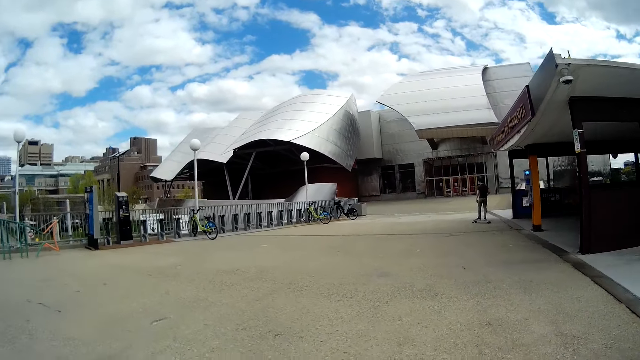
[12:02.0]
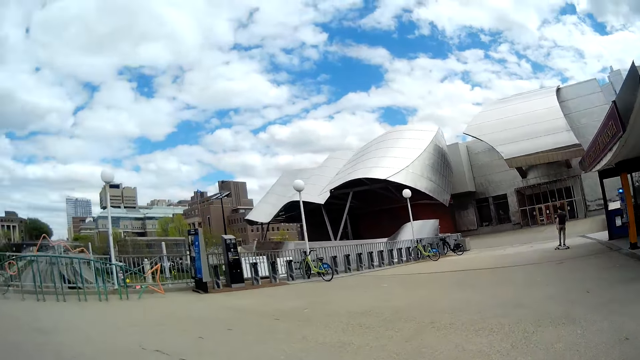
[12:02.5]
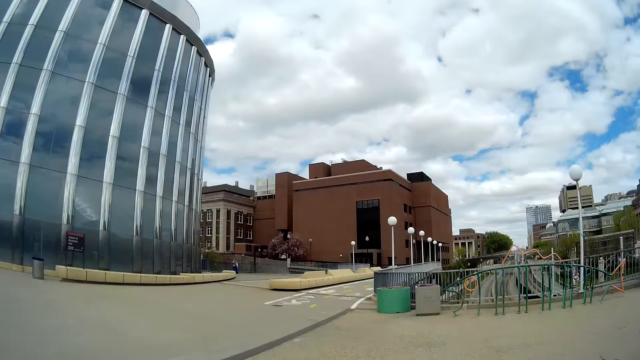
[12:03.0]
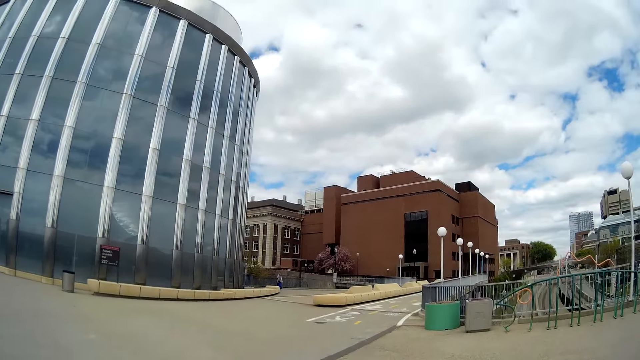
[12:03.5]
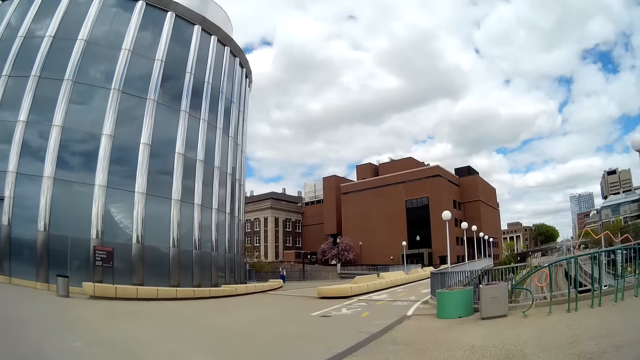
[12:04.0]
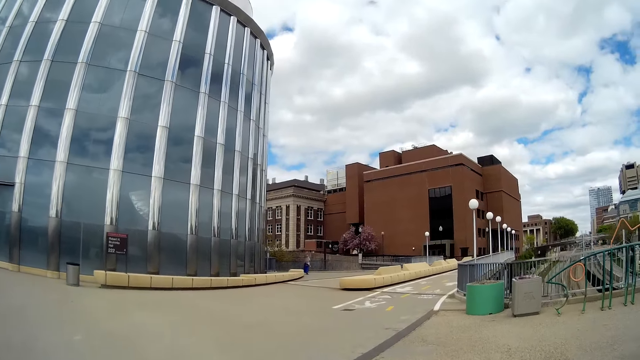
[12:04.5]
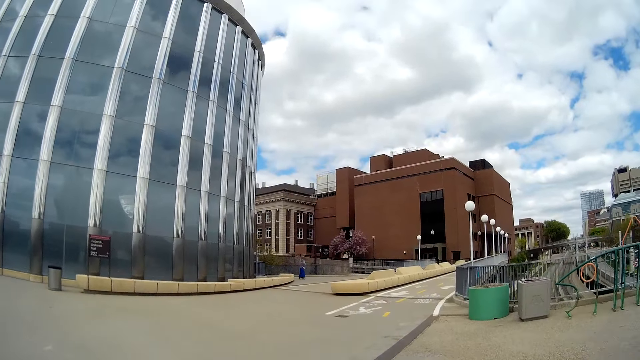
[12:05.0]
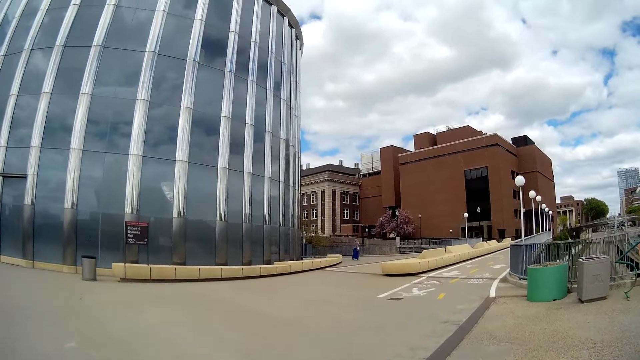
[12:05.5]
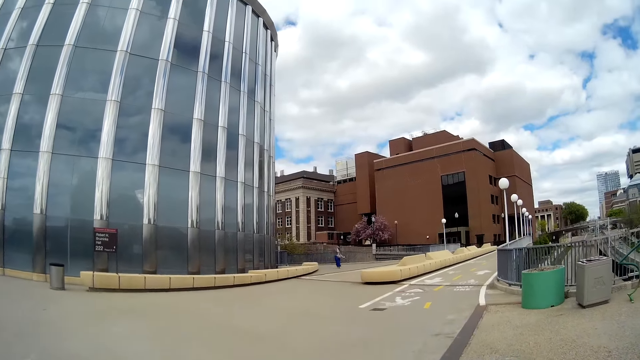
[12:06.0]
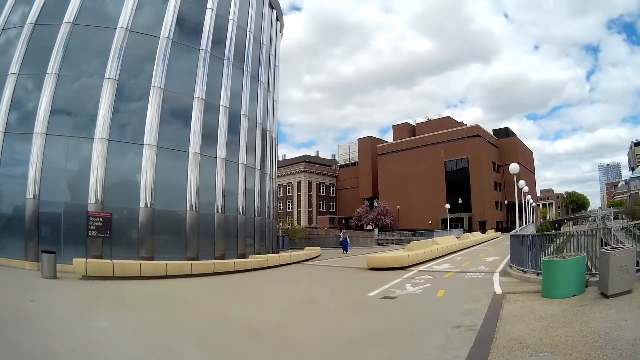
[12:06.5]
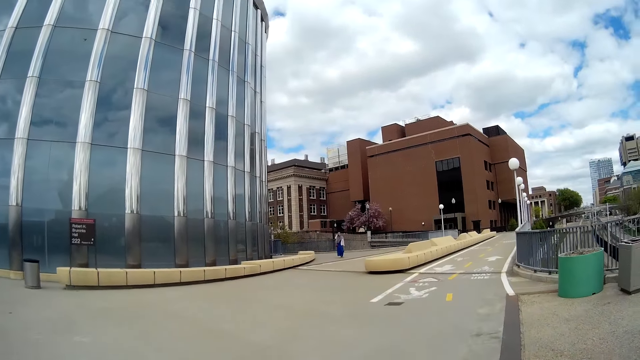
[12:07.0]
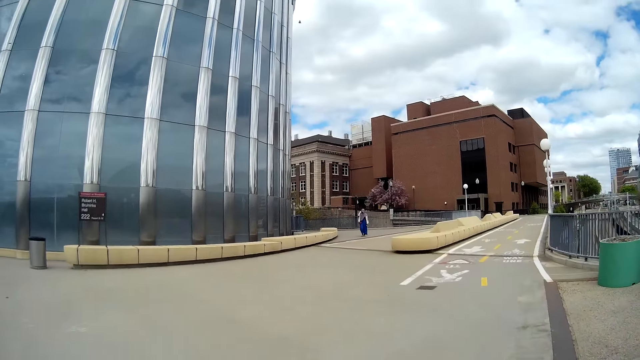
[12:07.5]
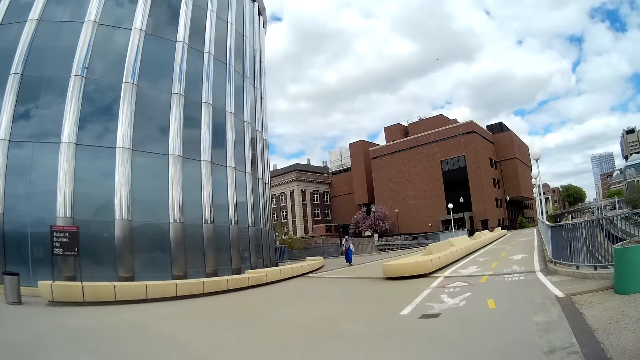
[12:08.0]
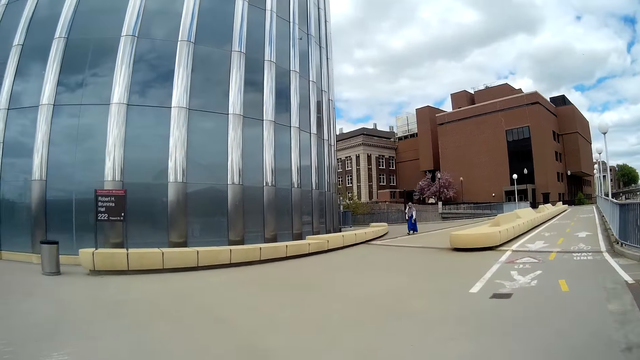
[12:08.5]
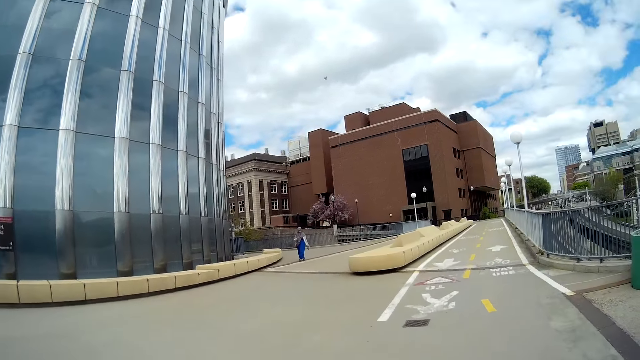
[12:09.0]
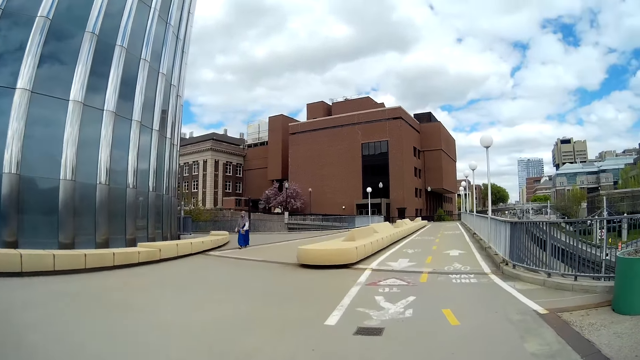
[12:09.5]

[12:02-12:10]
A man rides on the skateboard. A woman walks towards the camera wearer.

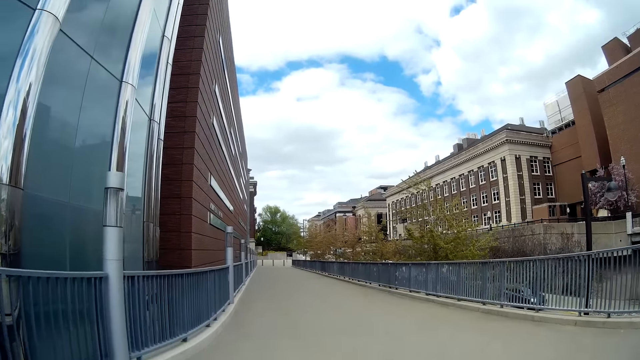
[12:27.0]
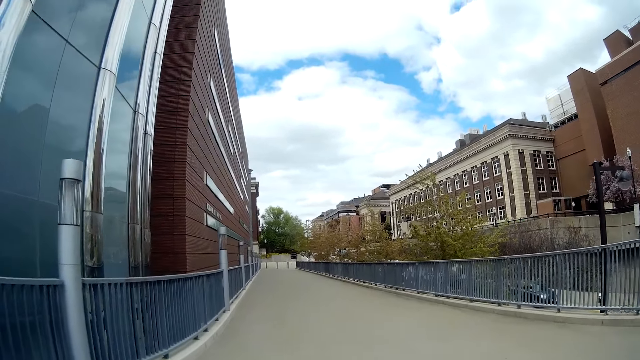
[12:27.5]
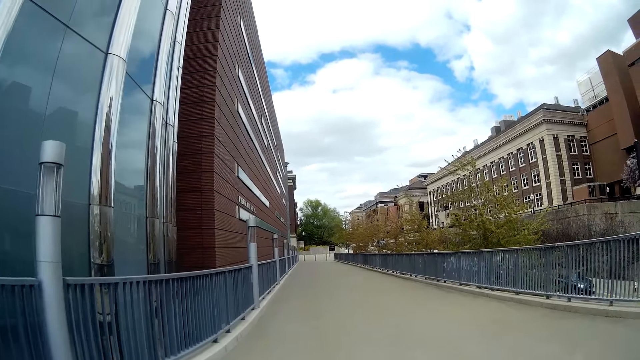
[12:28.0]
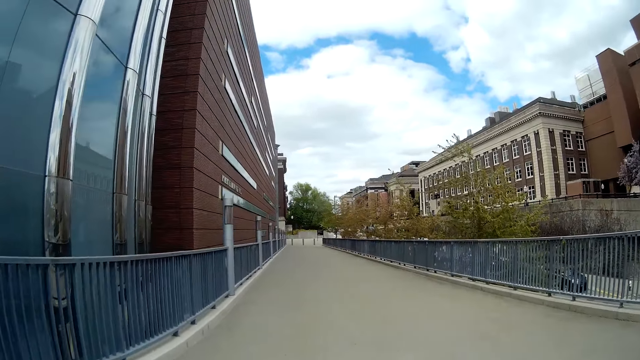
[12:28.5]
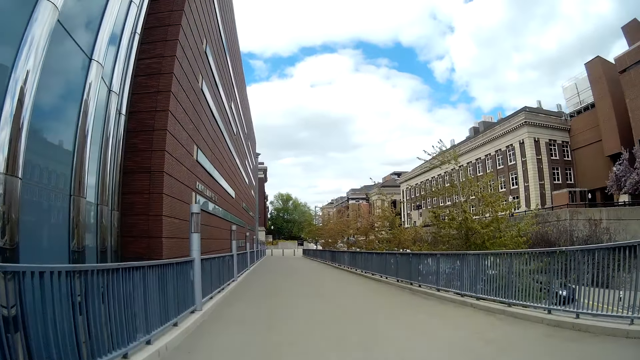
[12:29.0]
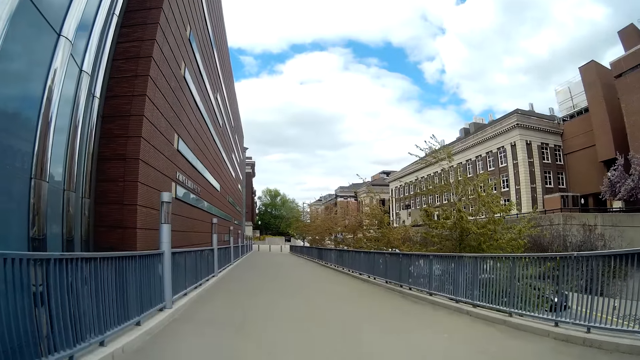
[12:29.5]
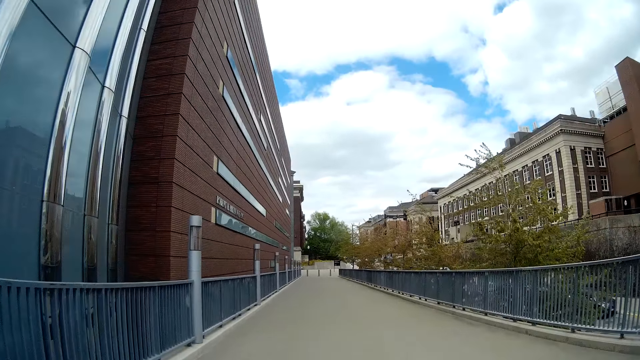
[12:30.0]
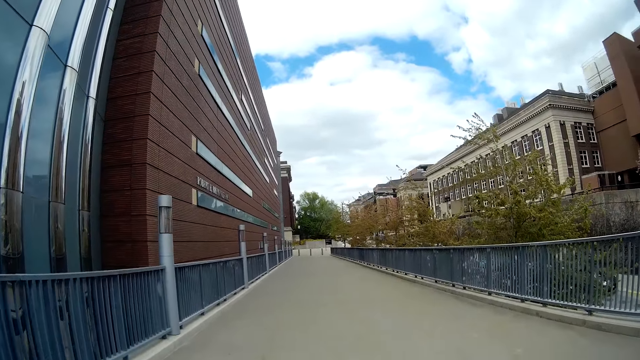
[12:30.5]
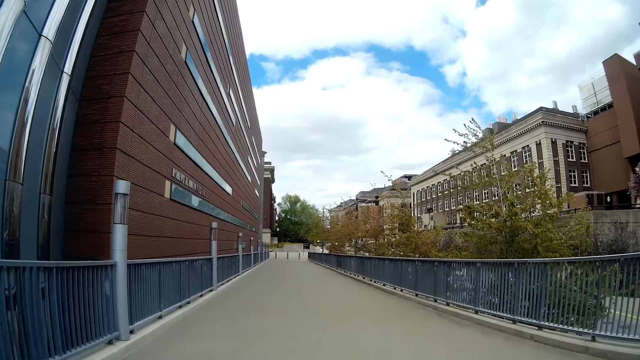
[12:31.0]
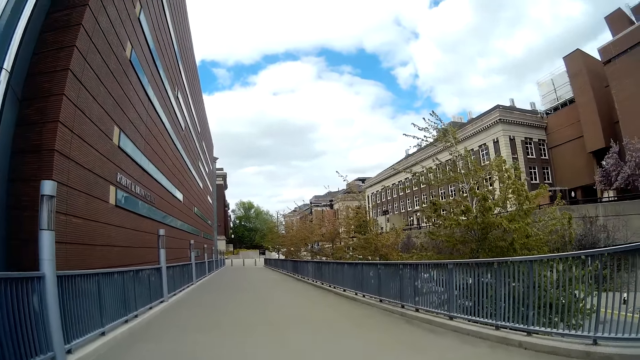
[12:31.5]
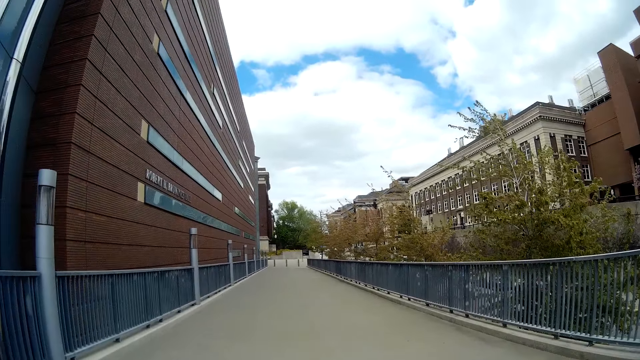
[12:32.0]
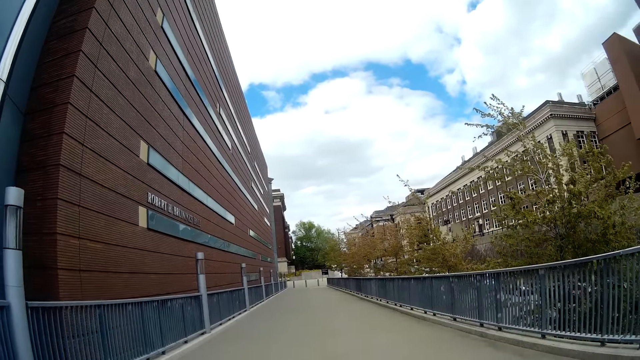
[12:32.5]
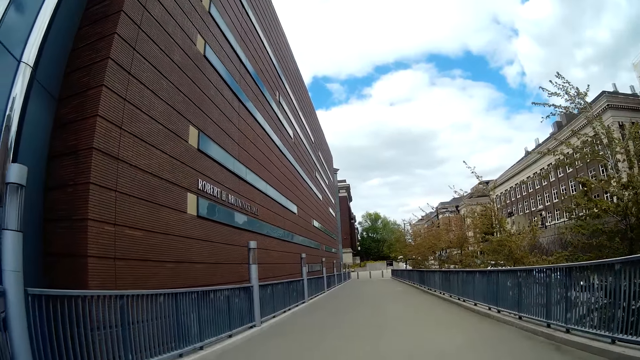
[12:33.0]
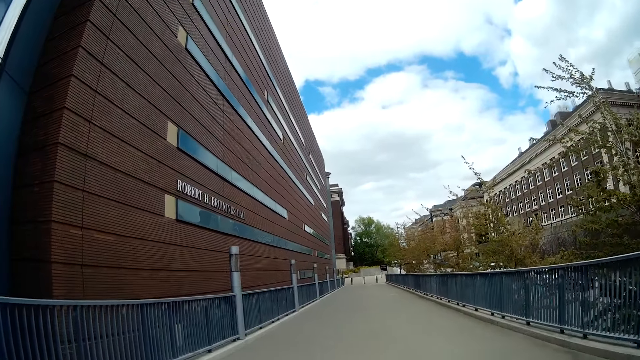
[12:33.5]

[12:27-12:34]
The camera wearer walks down a pathway.

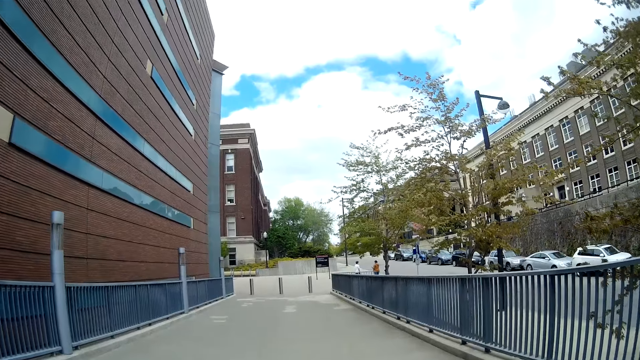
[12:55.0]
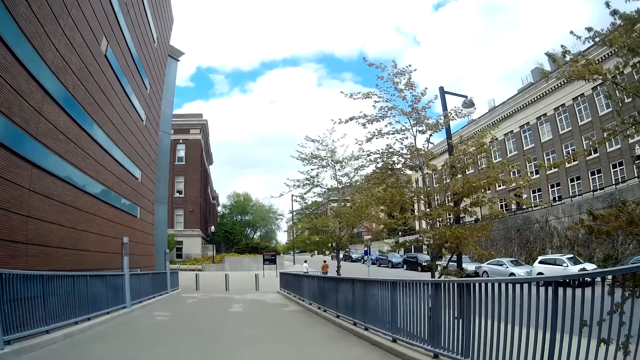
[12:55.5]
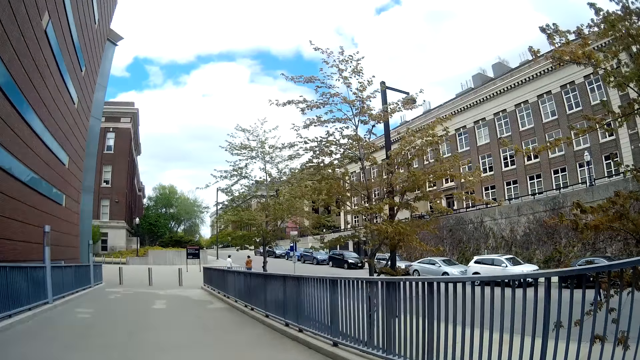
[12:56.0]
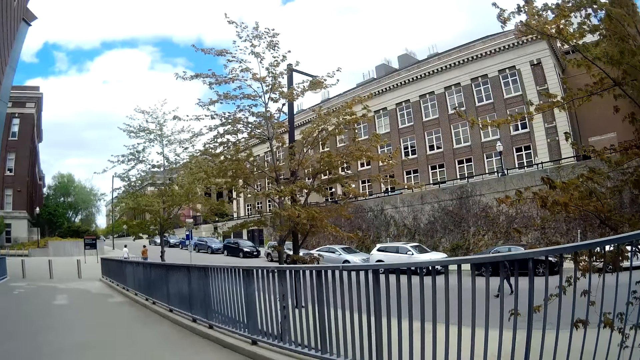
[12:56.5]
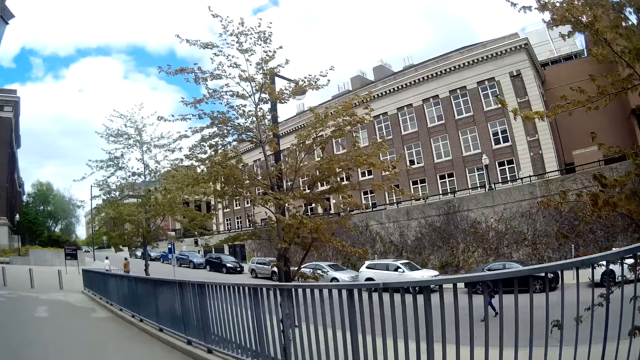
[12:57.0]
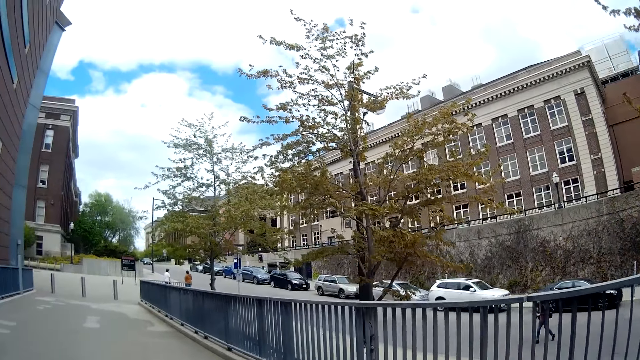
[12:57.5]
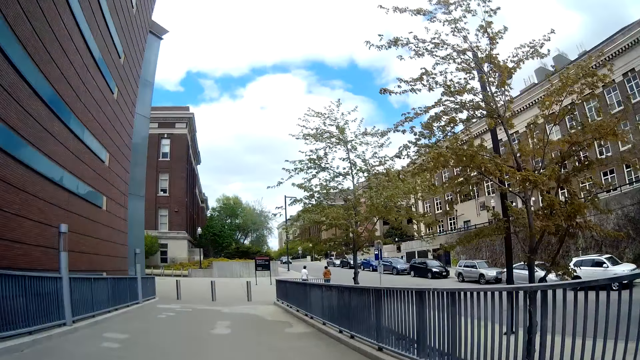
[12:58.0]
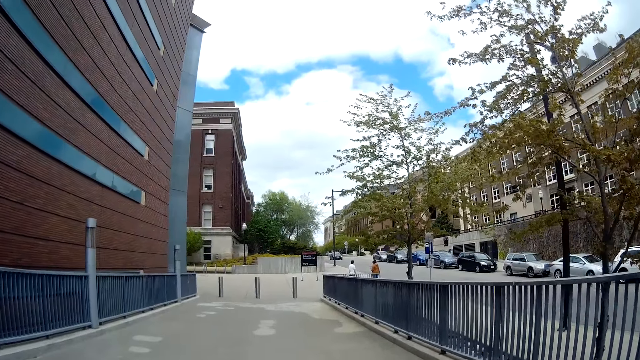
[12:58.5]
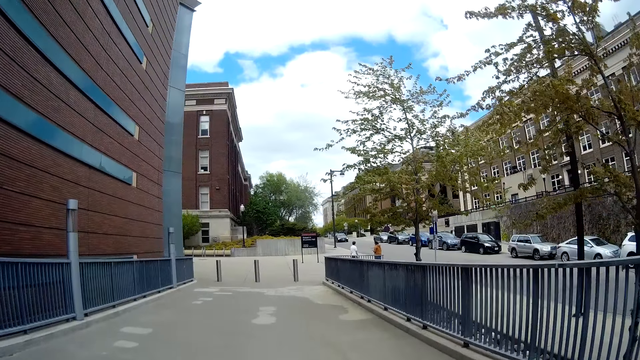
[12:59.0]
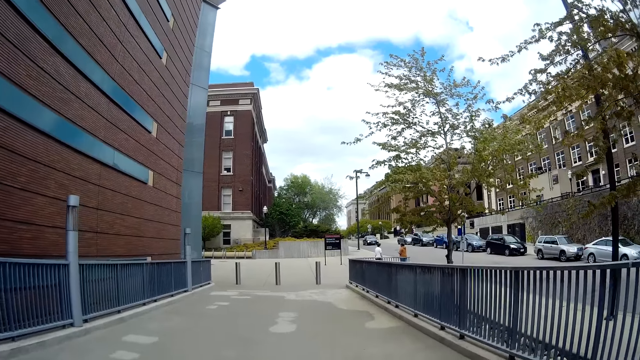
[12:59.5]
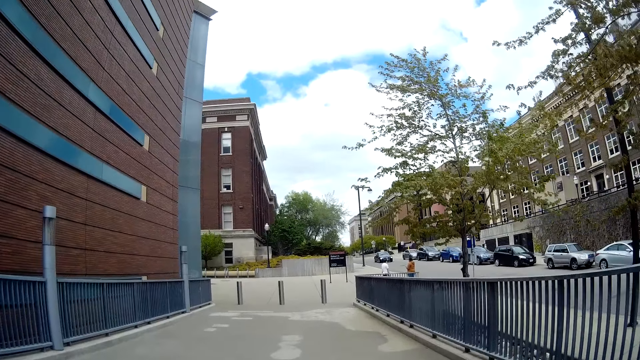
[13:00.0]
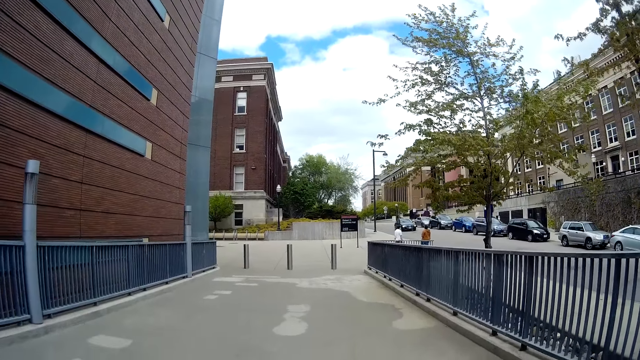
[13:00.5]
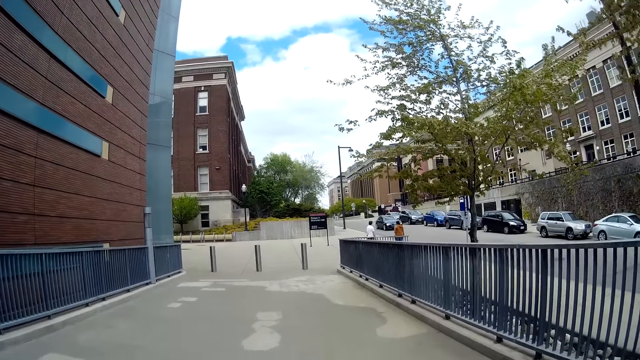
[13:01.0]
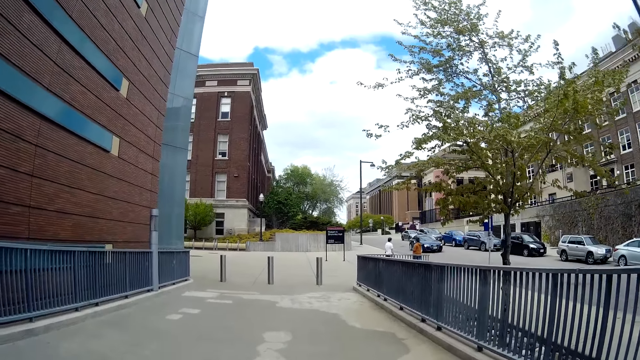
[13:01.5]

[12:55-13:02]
A man walks on the road.
